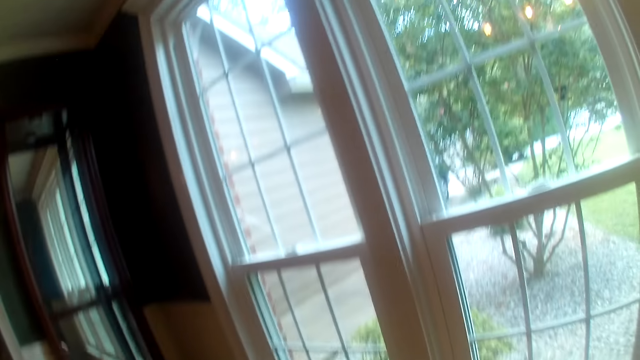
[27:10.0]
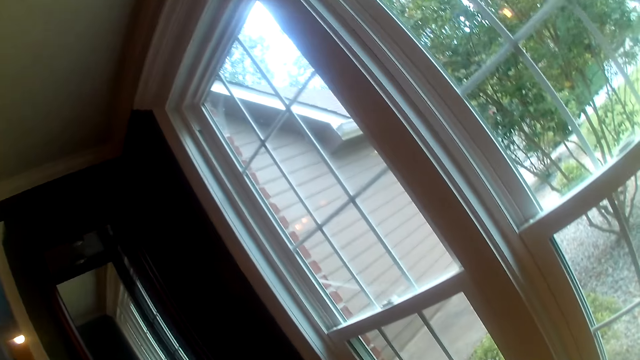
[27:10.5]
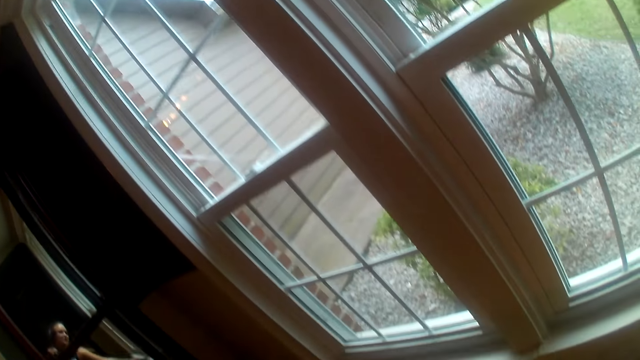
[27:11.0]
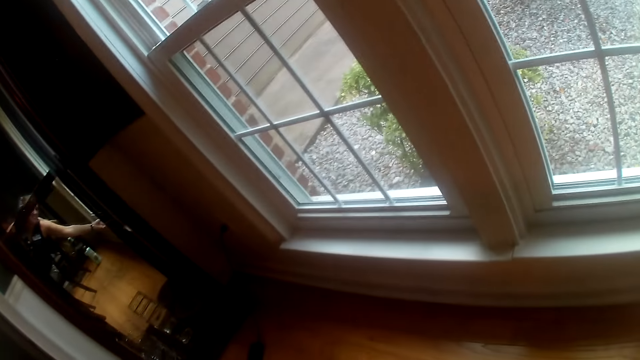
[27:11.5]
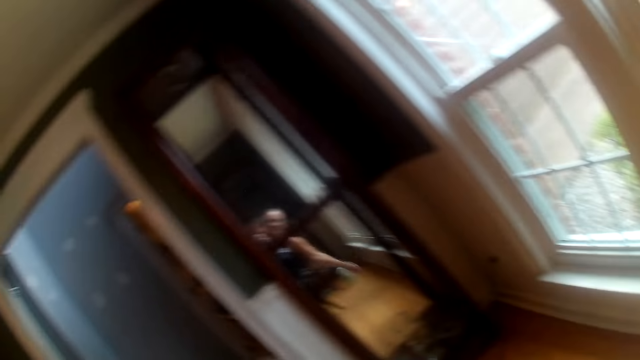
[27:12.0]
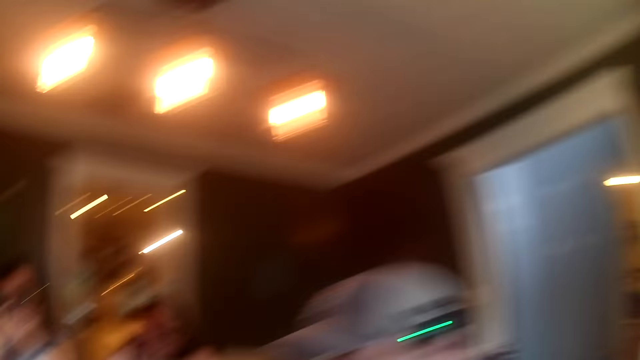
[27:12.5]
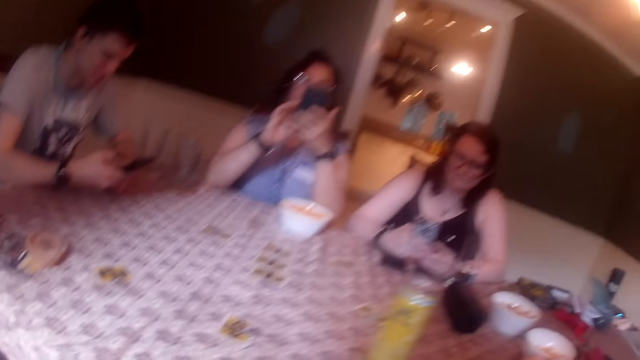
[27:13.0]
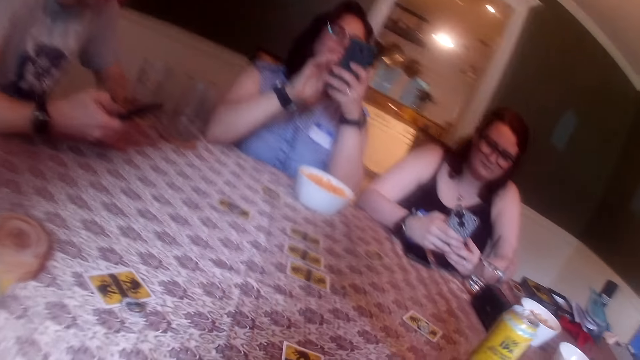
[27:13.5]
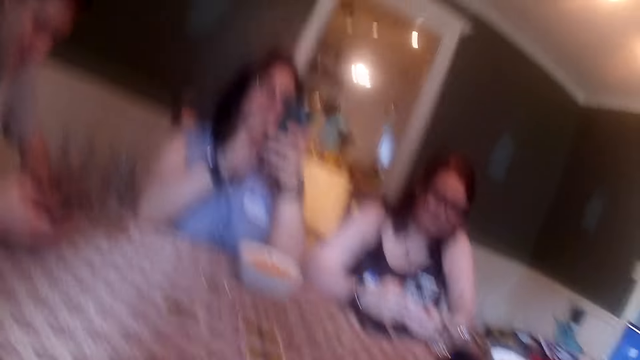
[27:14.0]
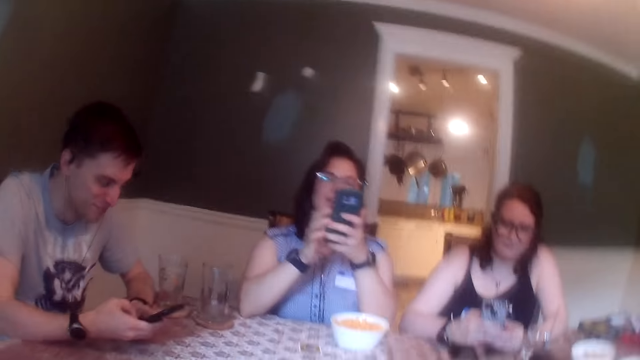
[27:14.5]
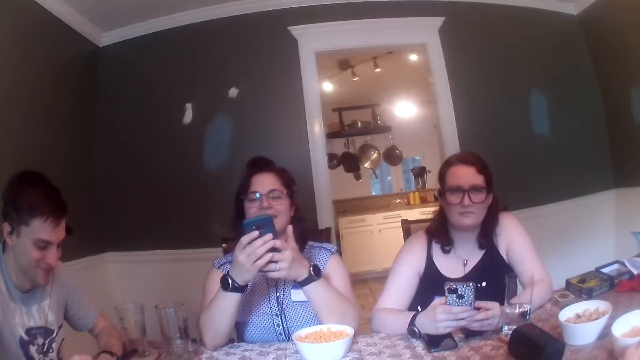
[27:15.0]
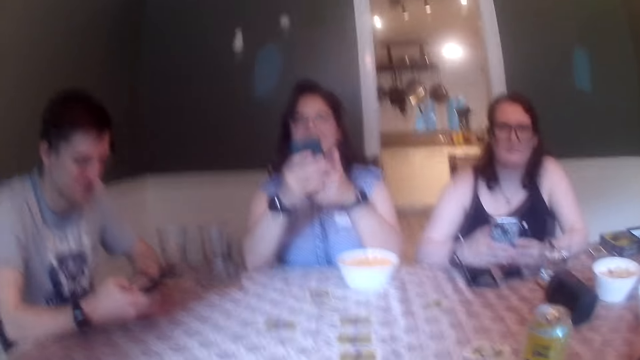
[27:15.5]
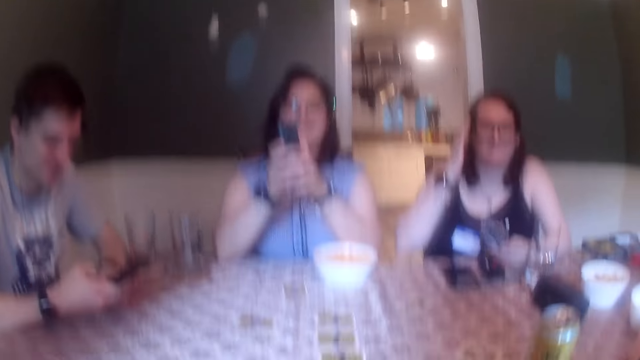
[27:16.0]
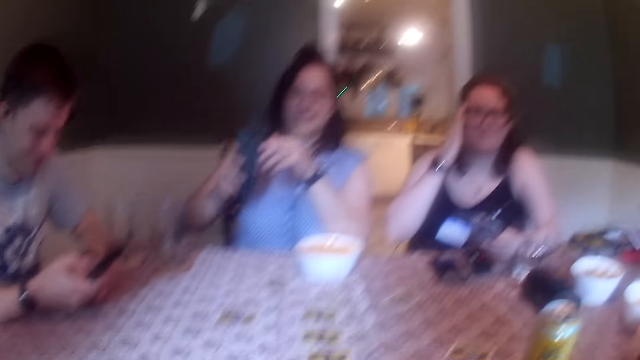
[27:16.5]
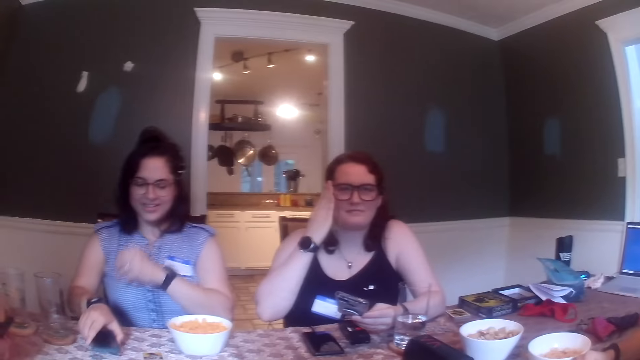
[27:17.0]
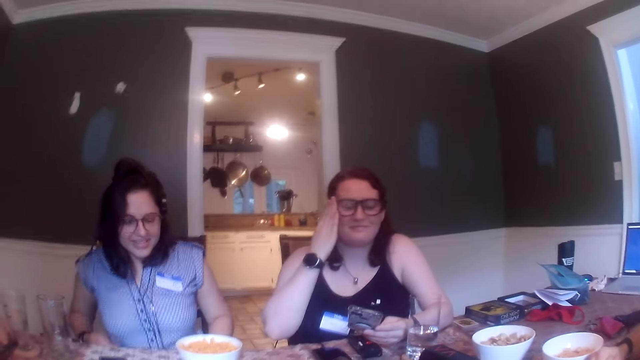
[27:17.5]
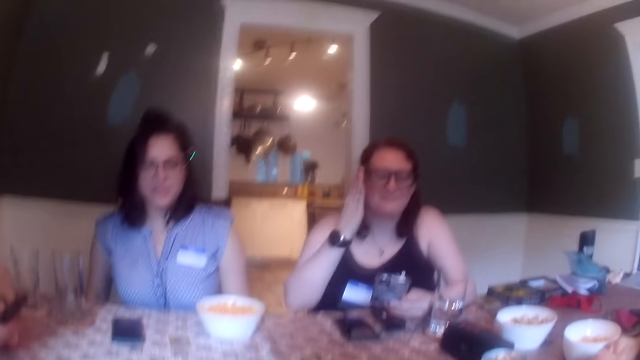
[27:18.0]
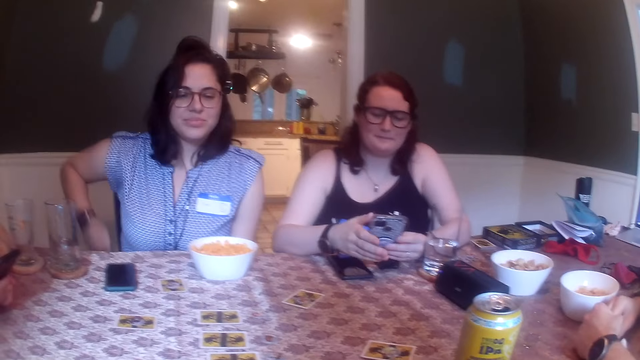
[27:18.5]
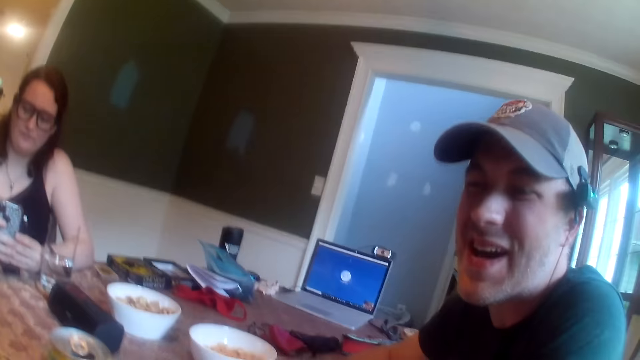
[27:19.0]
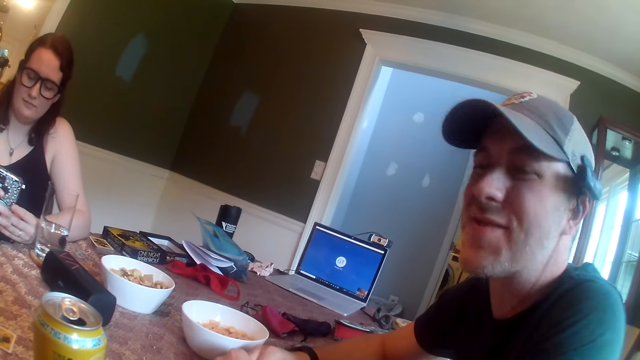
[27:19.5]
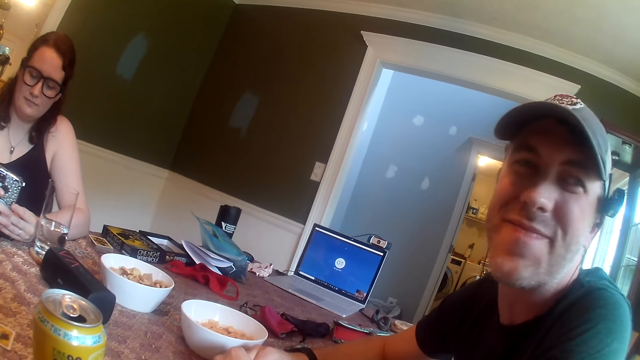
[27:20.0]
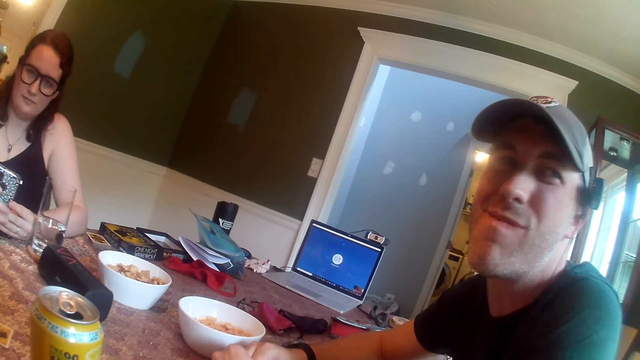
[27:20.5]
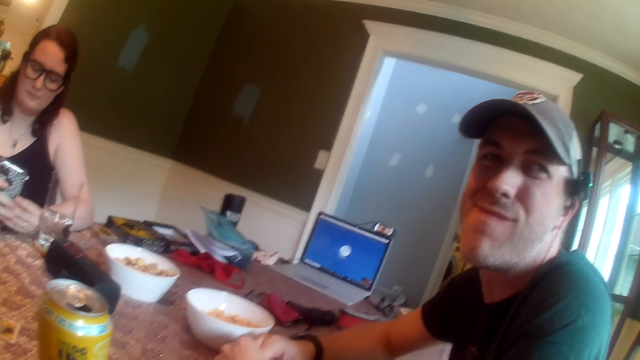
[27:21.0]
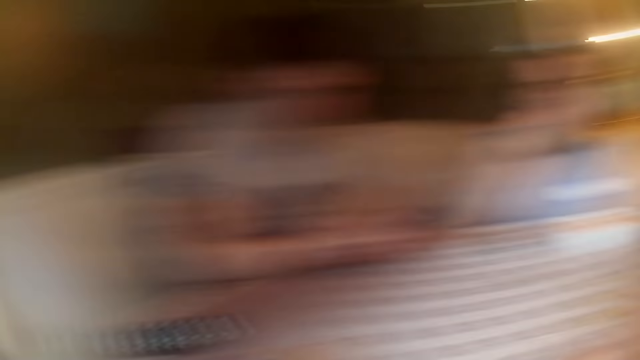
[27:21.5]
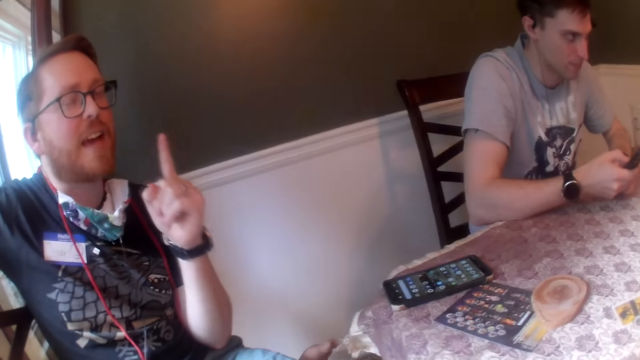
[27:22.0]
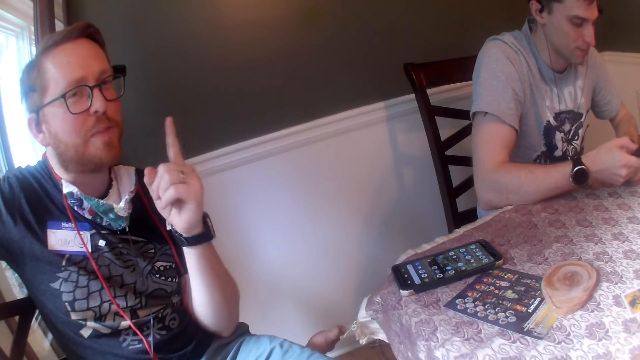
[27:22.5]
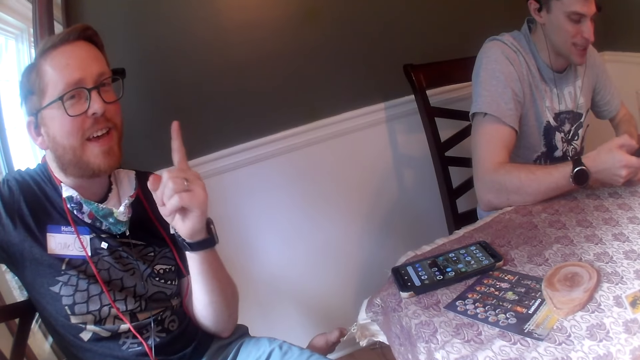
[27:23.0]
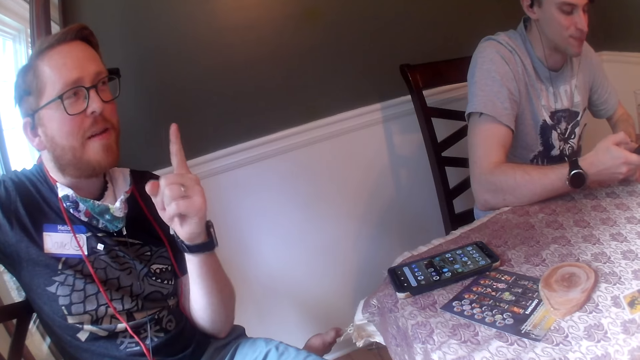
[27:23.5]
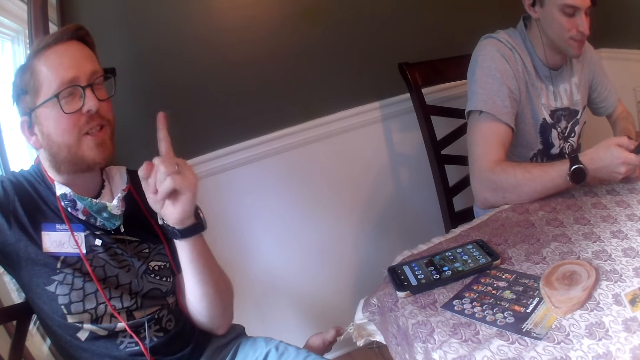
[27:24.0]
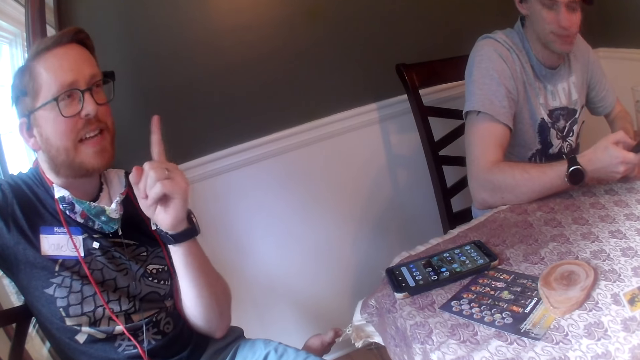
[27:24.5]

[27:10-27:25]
The camera wearer looks around the room. She drops the phone on the window sill with her right hand. She looks around the room again. She slams the table with her left hand. A lady straightens the hair. A man interacts with the camera wearer. A woman touches her glasses with her right hand. Another woman drops her phone on the table with her right hand. The camera wearer interacts with another person. Another man interacts with the first man. A third man interacts with the second man.

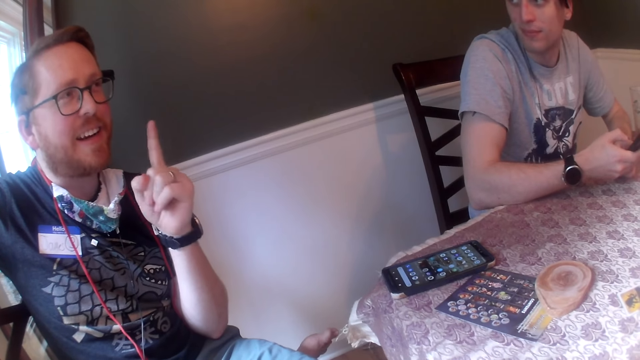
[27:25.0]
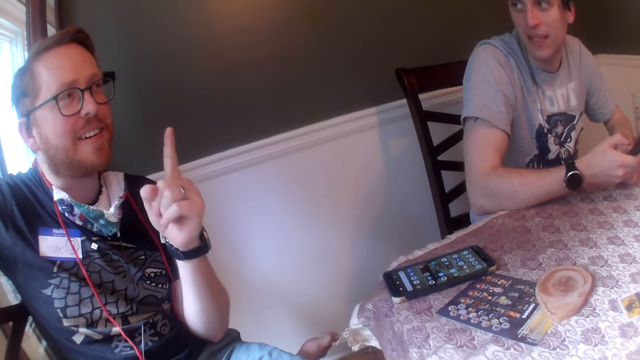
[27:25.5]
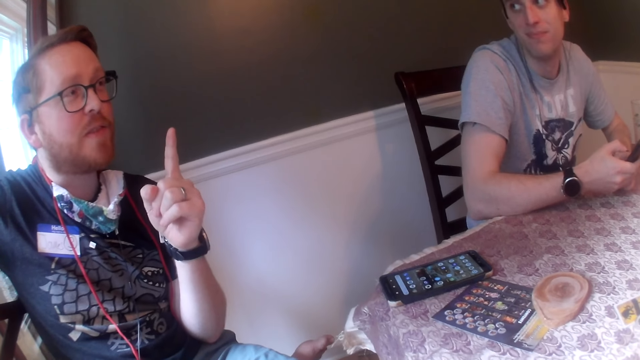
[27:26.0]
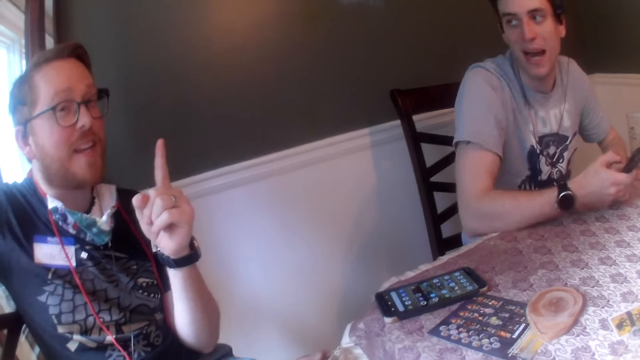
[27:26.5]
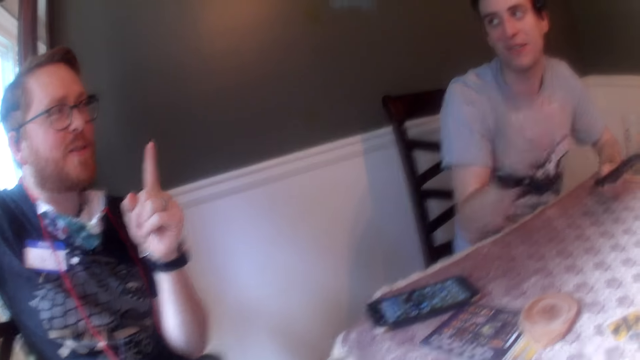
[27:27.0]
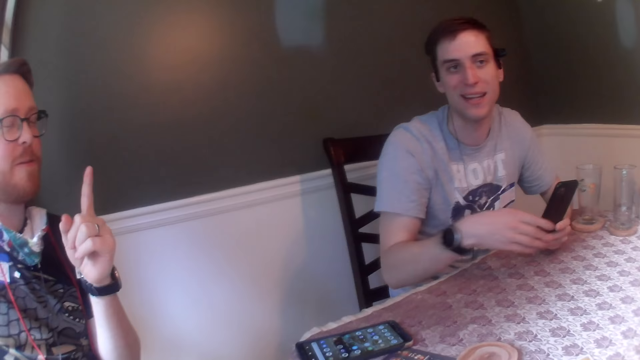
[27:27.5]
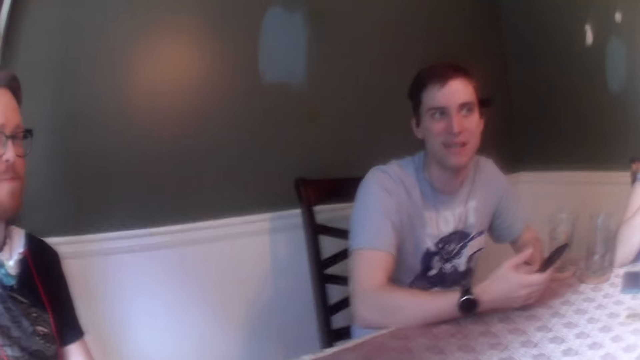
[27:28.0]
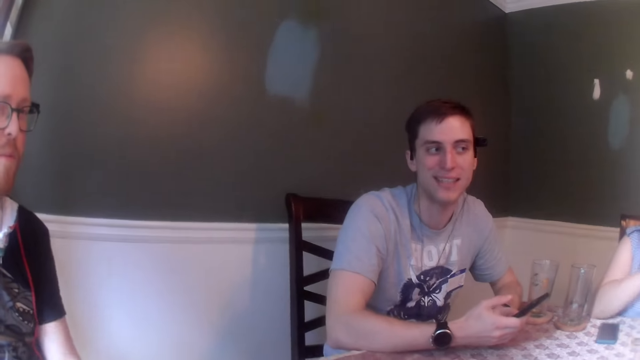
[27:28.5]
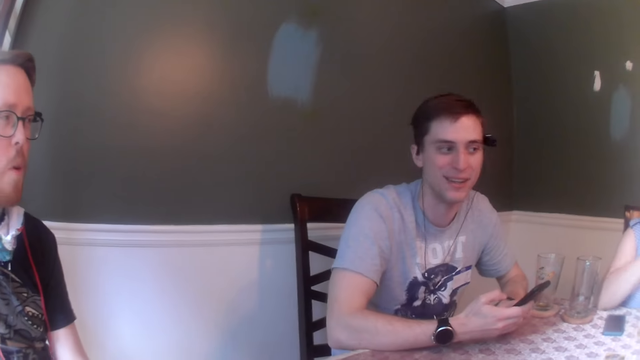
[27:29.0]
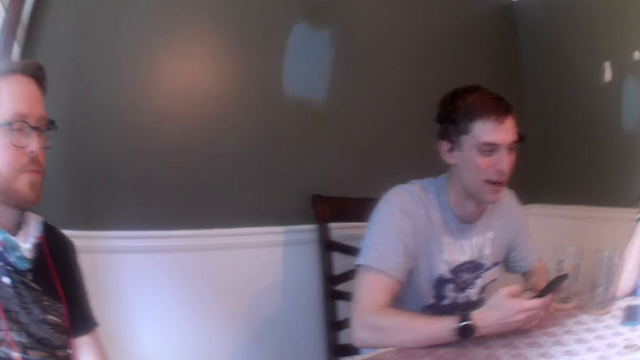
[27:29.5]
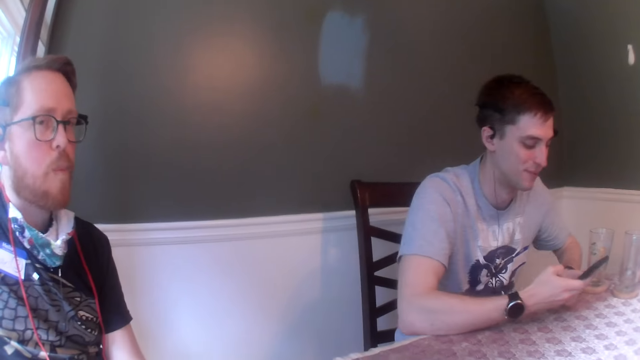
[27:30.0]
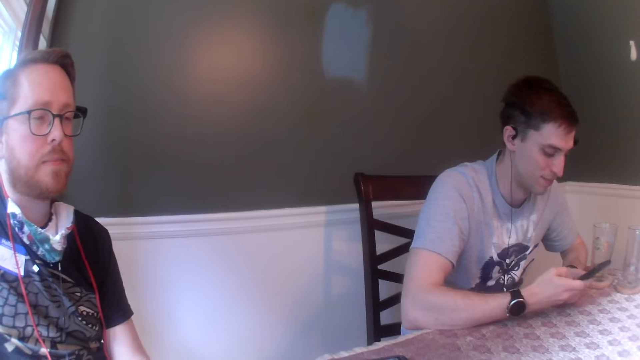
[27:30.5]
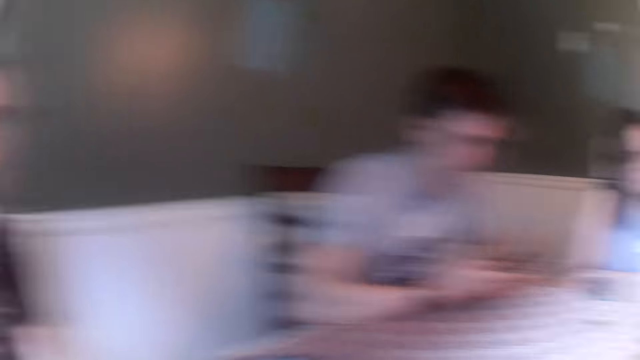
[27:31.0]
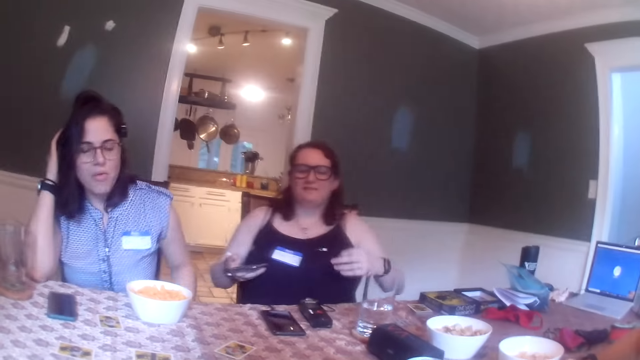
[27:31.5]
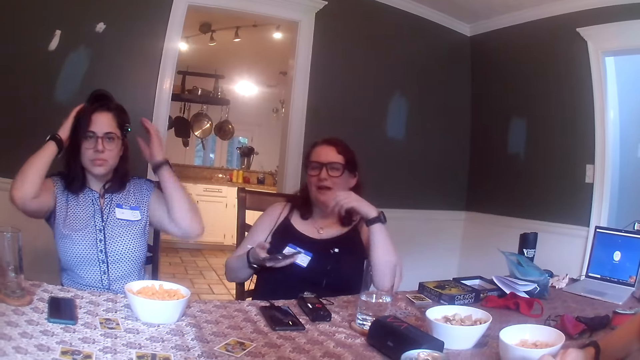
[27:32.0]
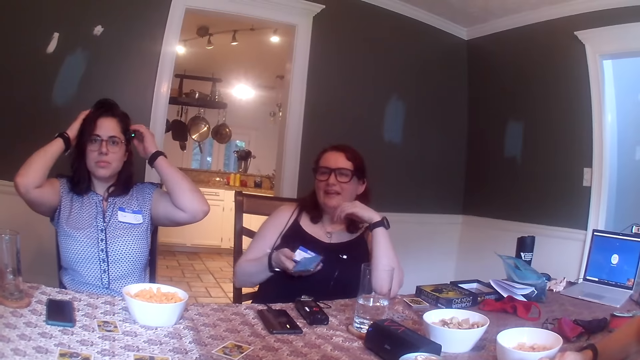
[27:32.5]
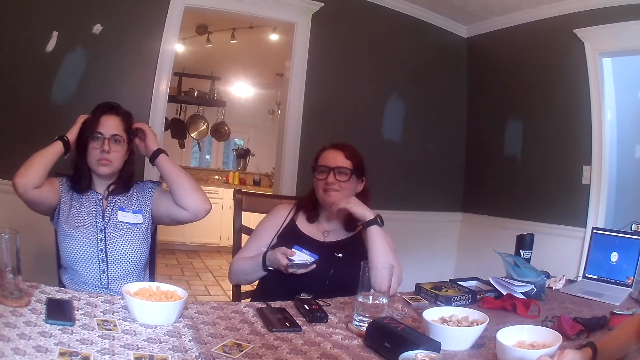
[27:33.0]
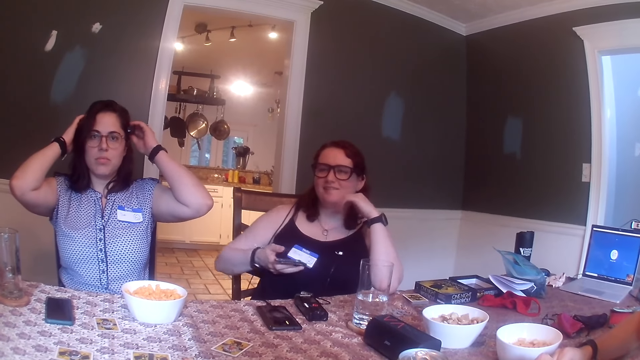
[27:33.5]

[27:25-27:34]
A man operates the phone. A woman adjusts her glasses with both hands. A lady fixes the camera. Another woman interacts with the man.
